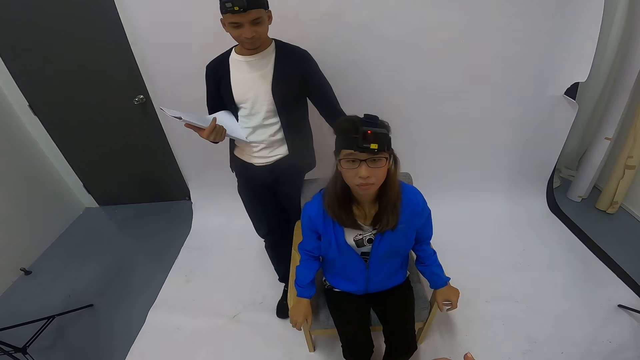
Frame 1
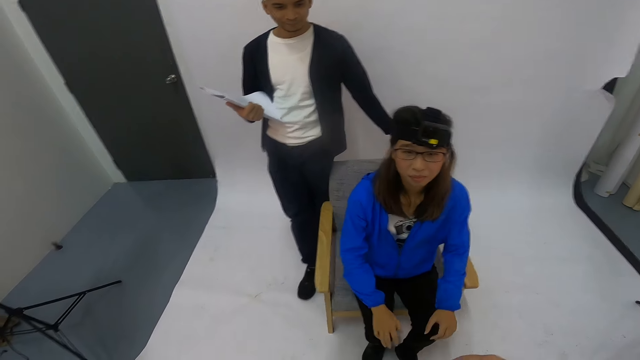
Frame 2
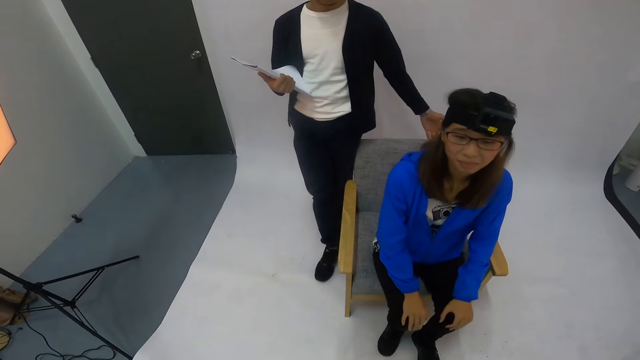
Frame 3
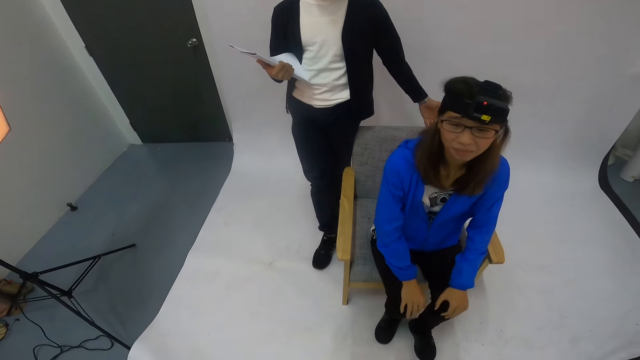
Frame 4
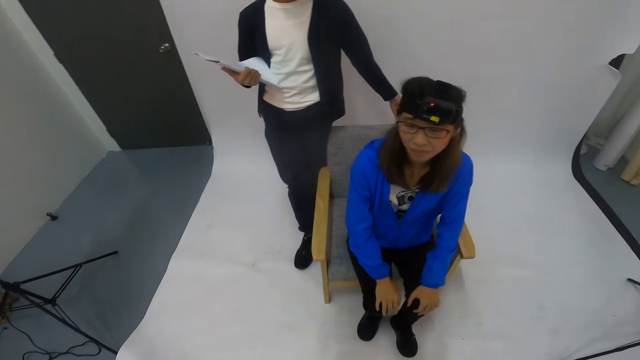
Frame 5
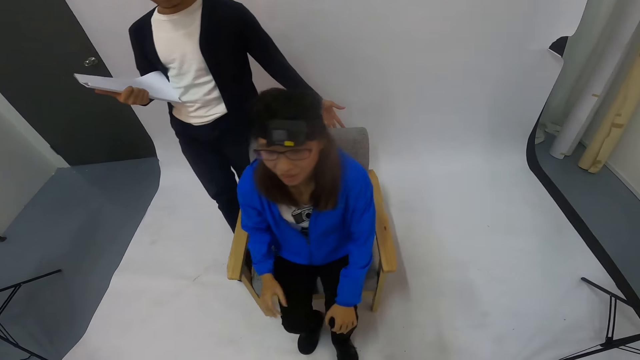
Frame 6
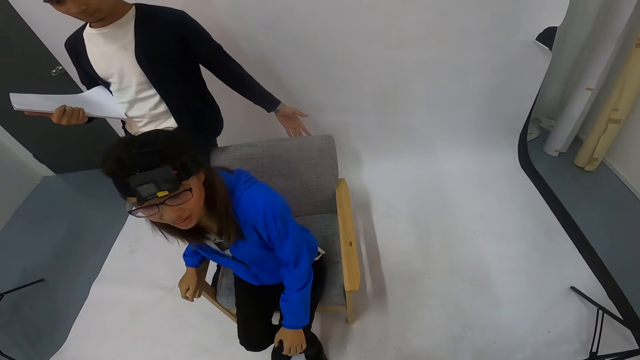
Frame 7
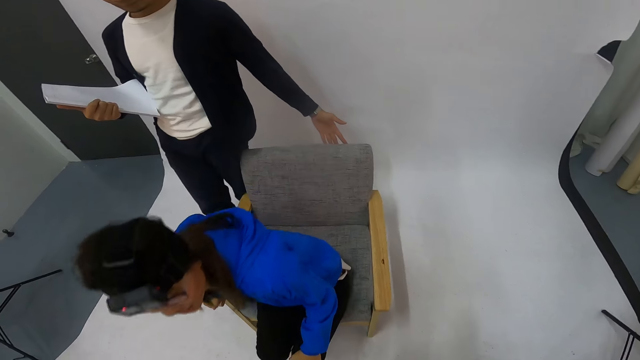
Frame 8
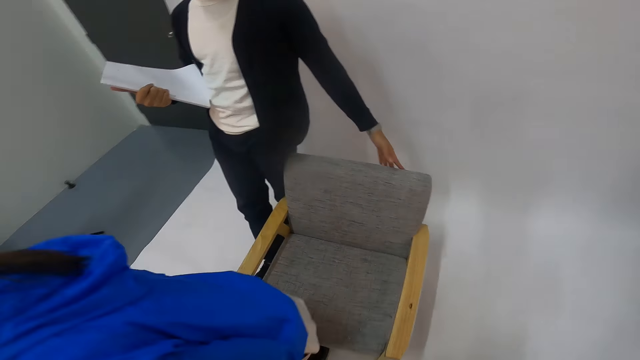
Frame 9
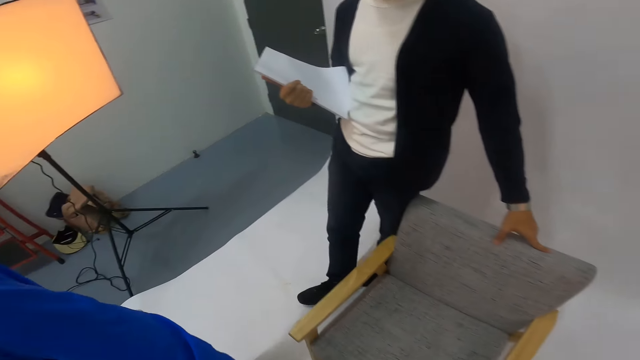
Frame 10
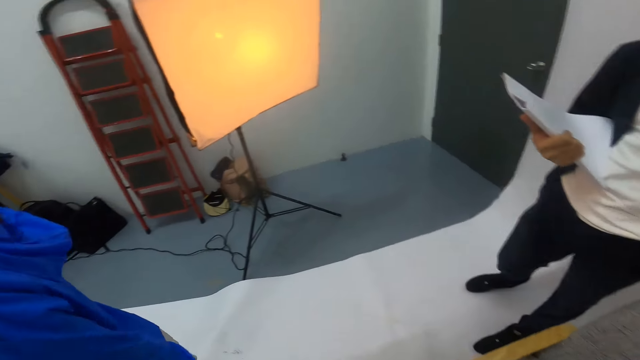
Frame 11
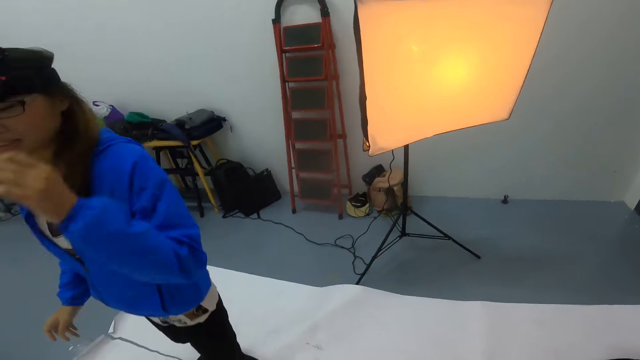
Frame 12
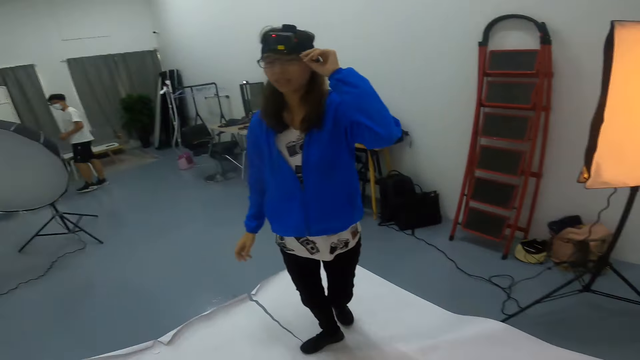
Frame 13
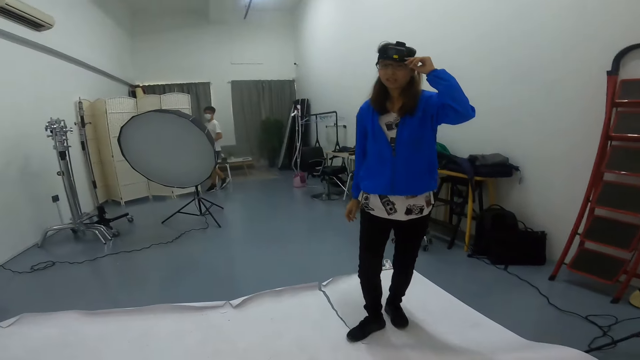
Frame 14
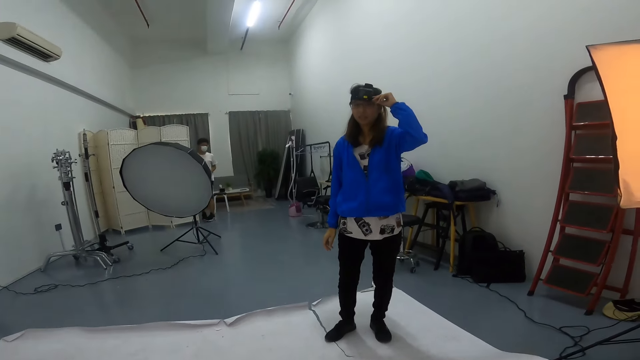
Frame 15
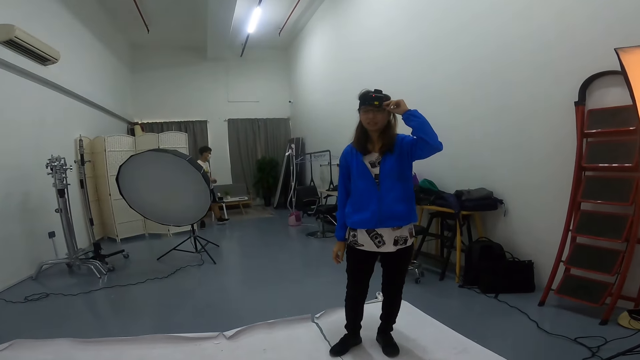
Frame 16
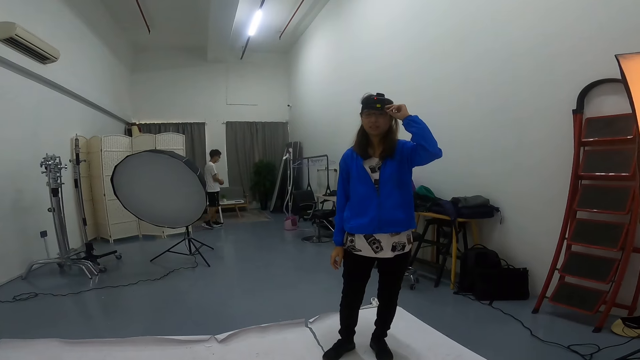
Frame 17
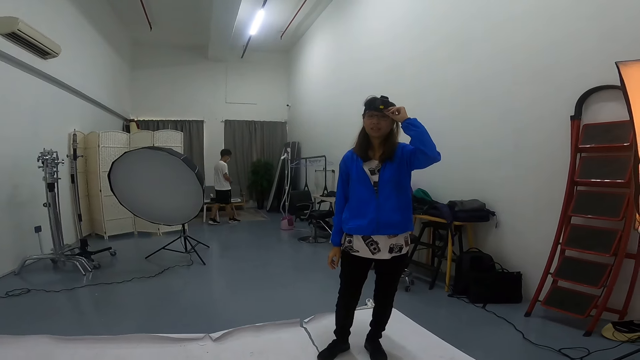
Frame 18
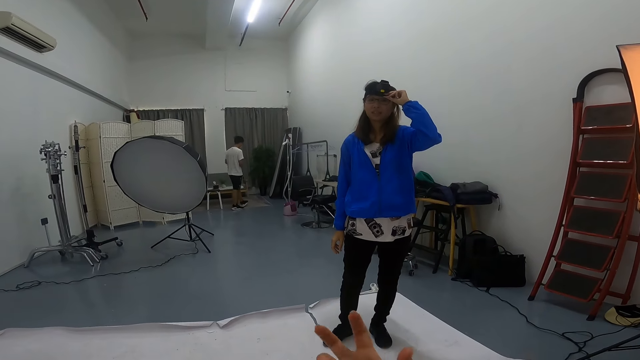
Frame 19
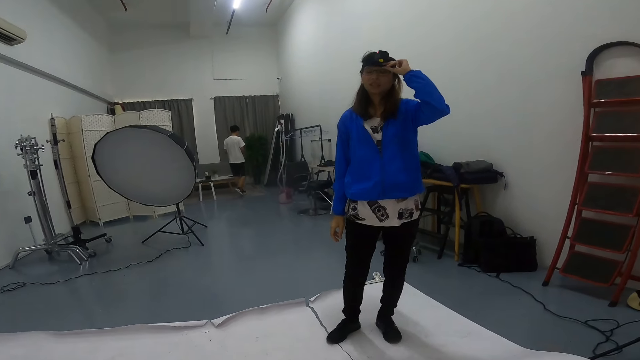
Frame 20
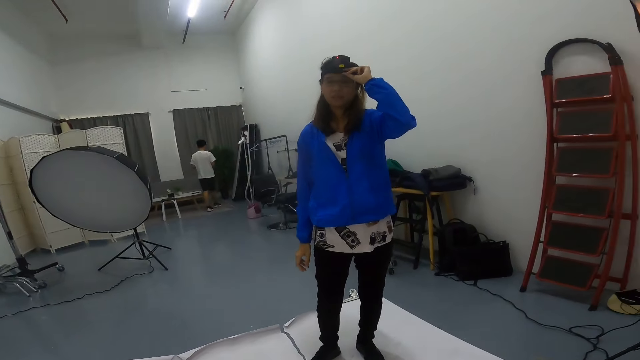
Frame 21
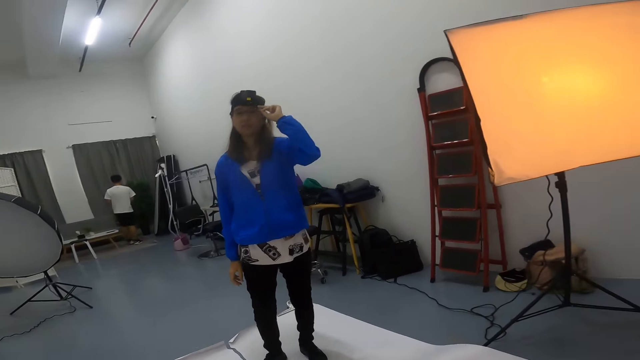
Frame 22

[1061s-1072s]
A woman holds the knees. The woman walks. A man walks in the room. The woman adjusts the camera.

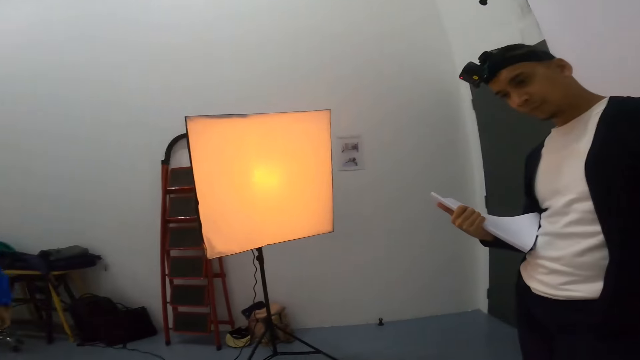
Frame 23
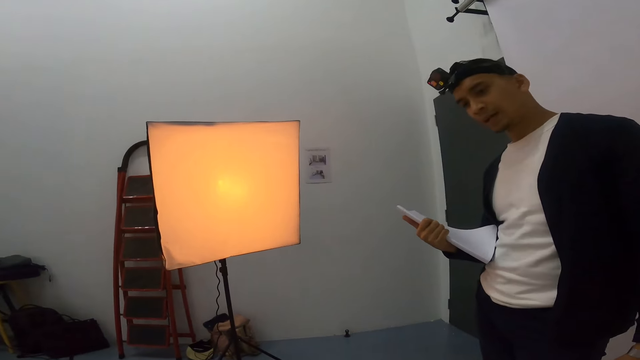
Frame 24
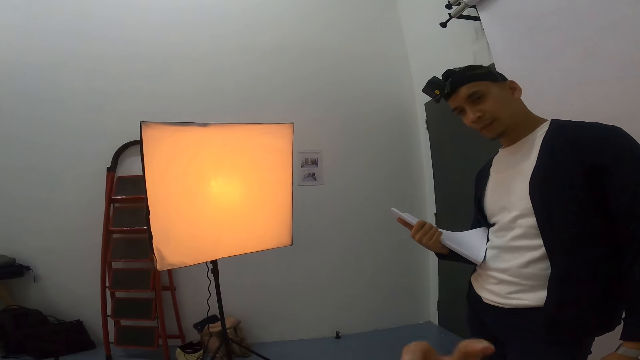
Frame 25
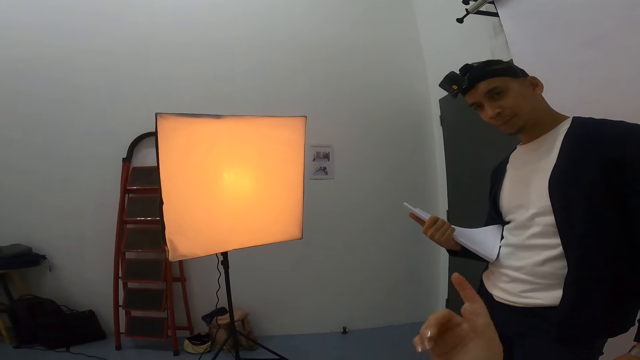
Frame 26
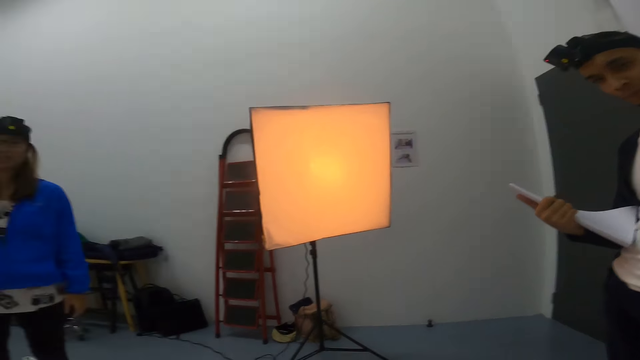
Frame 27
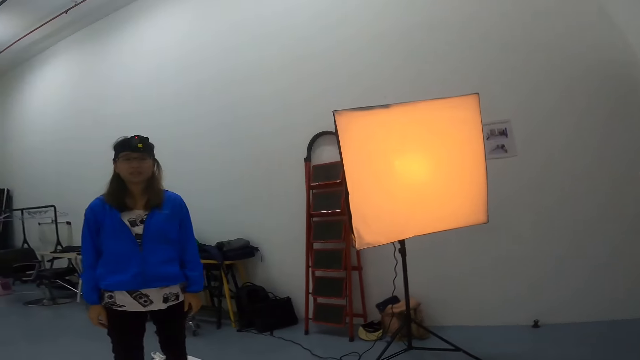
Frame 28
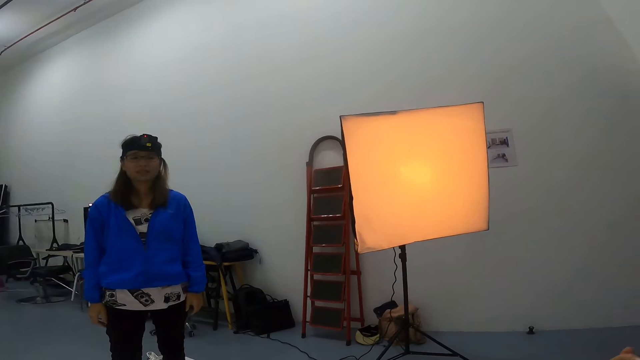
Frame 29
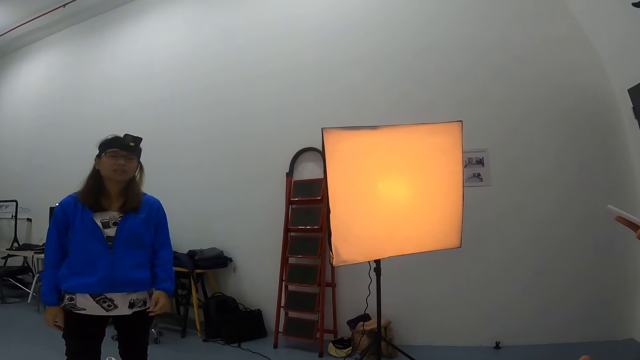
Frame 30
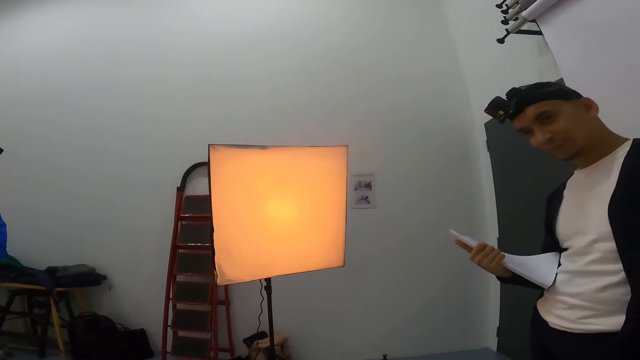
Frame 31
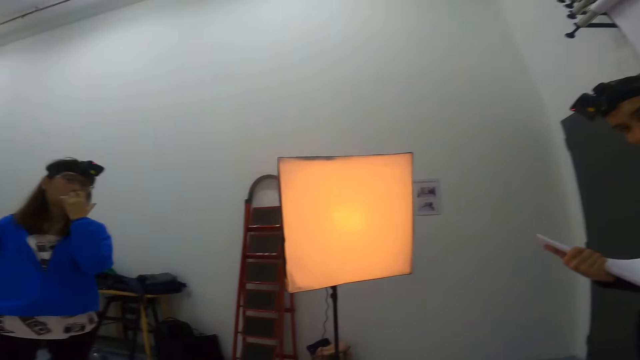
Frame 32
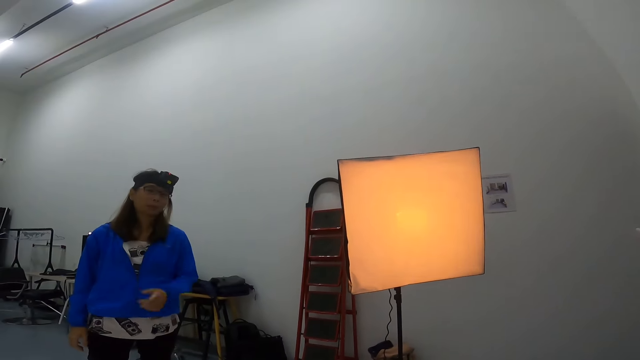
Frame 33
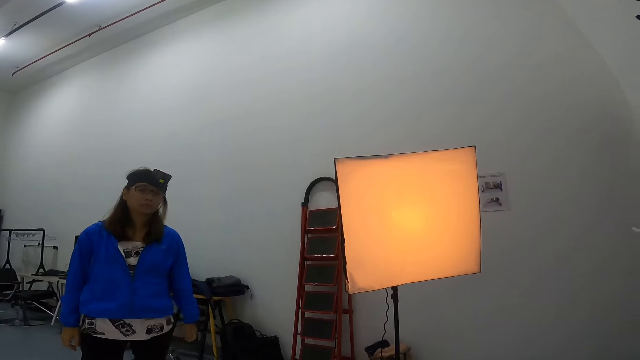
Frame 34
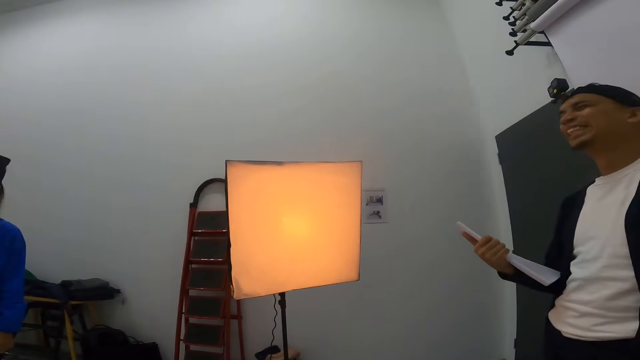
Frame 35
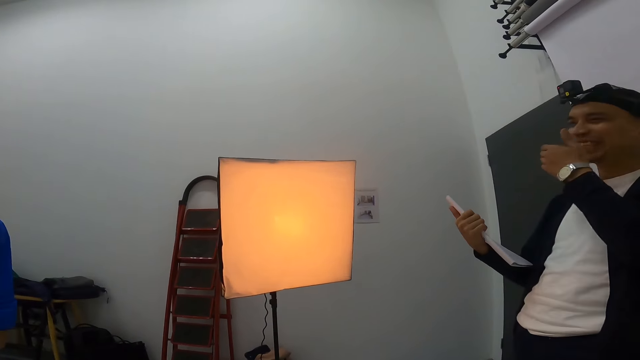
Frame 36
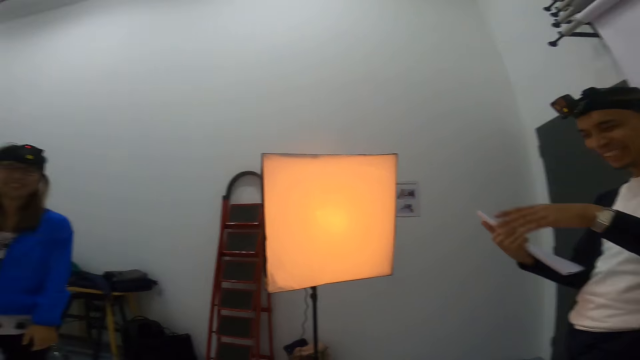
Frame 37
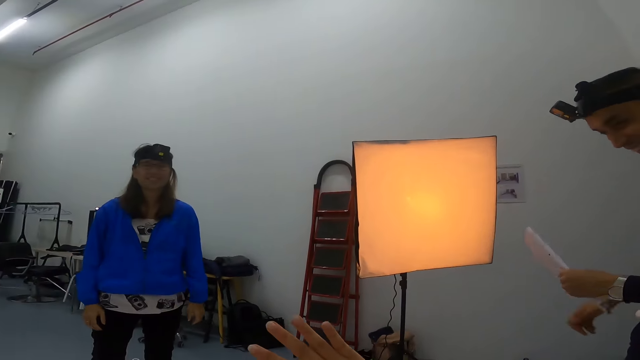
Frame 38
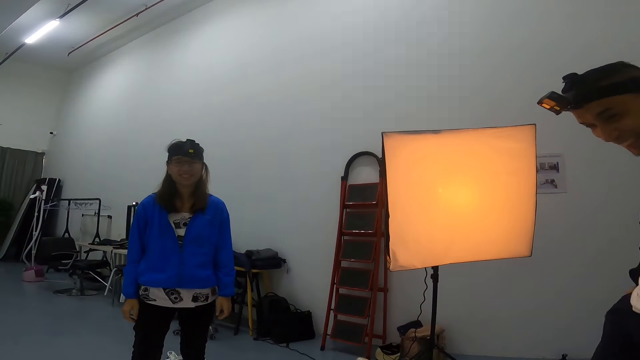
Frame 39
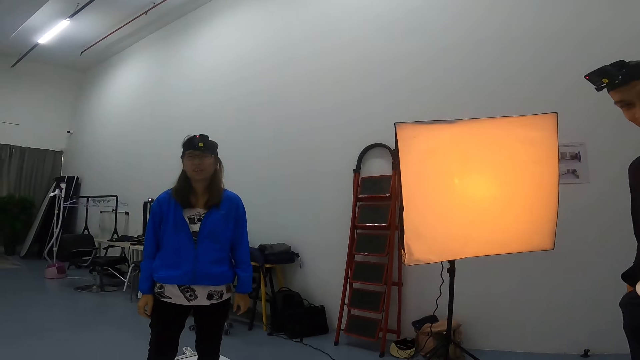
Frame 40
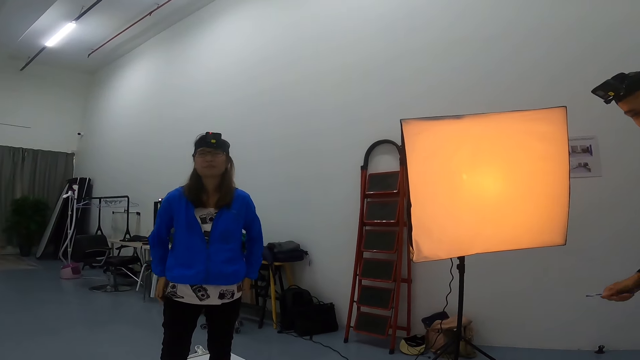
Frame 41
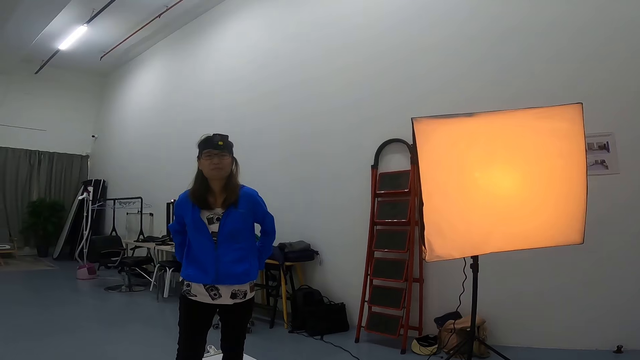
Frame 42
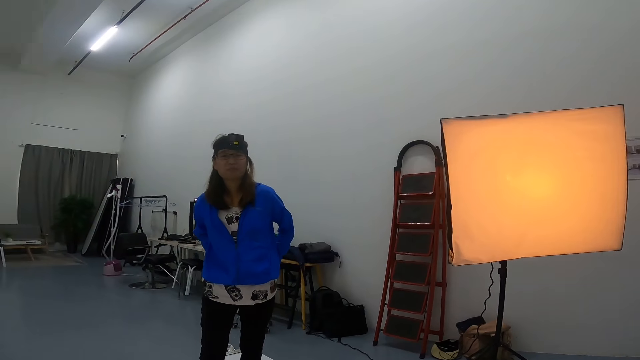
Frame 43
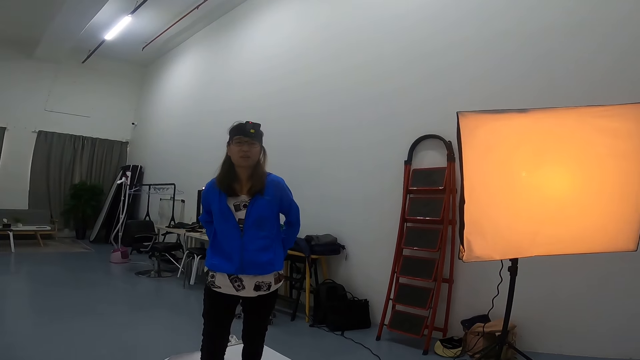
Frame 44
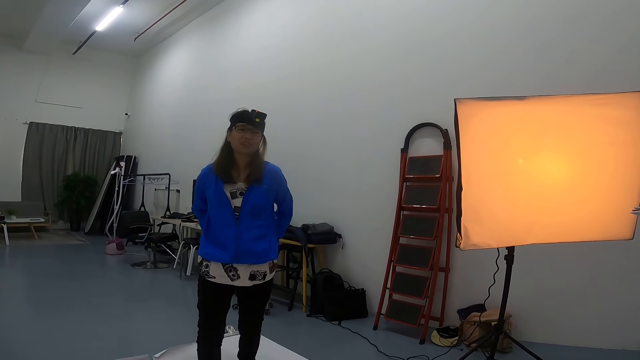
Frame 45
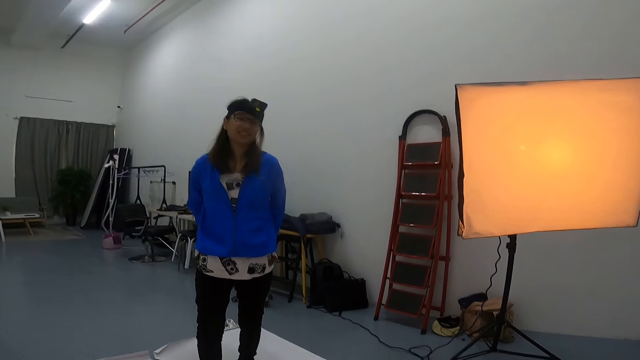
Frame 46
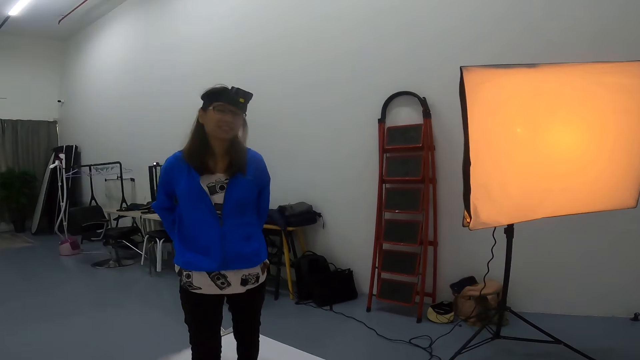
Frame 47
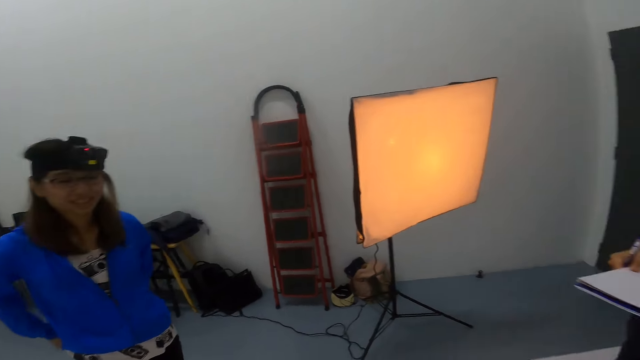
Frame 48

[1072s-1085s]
A man nods at the camera wearer. The camera wearer moves fingers. A woman interacts with the camera wearer. The man laughs at the camera wearer. The camera wearer interacts with the man and the woman.
